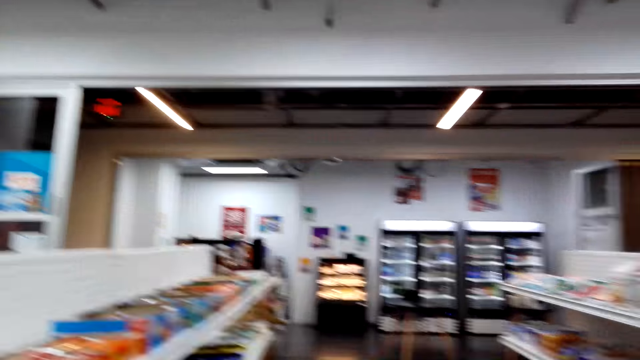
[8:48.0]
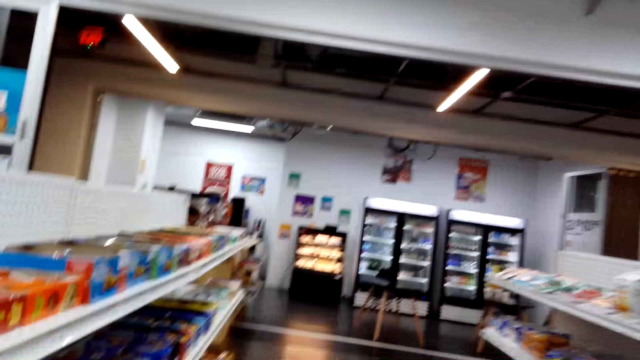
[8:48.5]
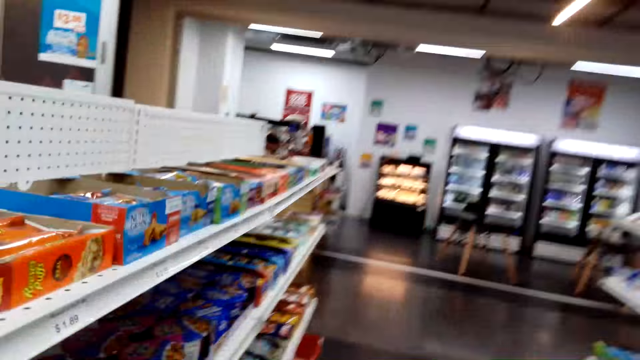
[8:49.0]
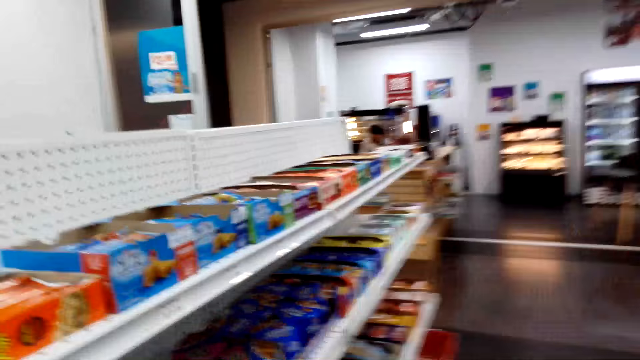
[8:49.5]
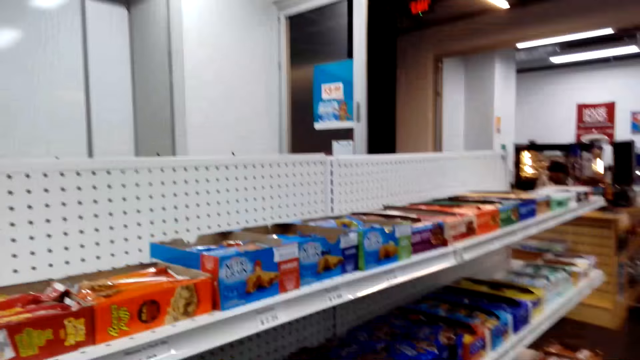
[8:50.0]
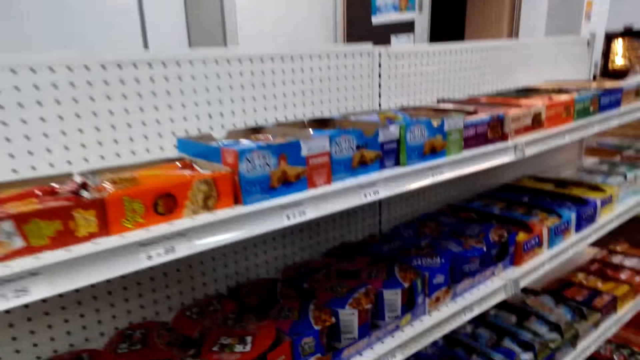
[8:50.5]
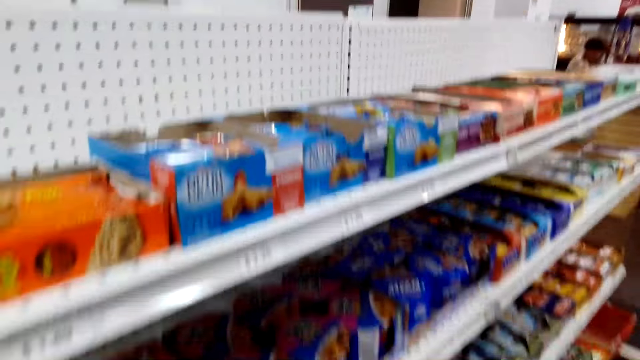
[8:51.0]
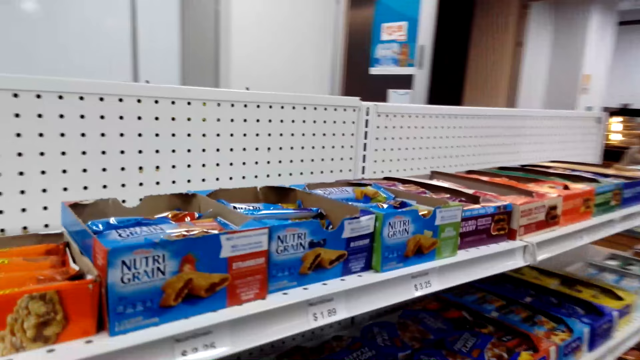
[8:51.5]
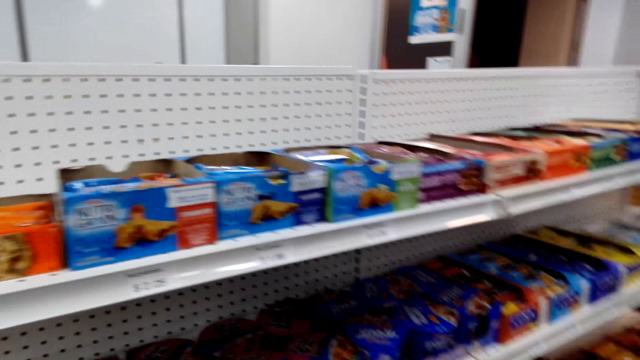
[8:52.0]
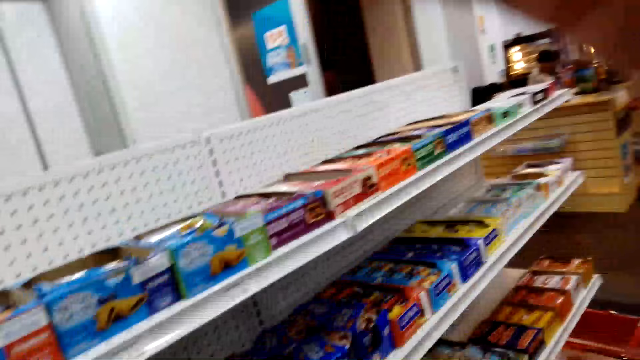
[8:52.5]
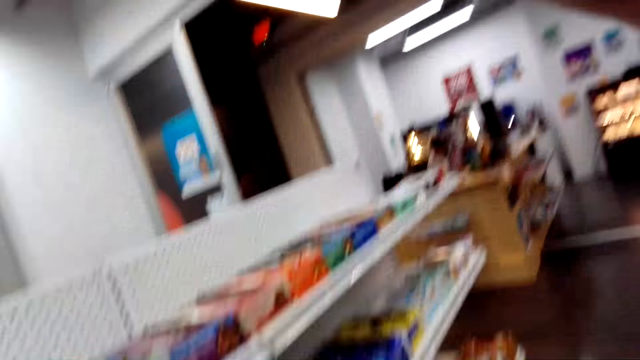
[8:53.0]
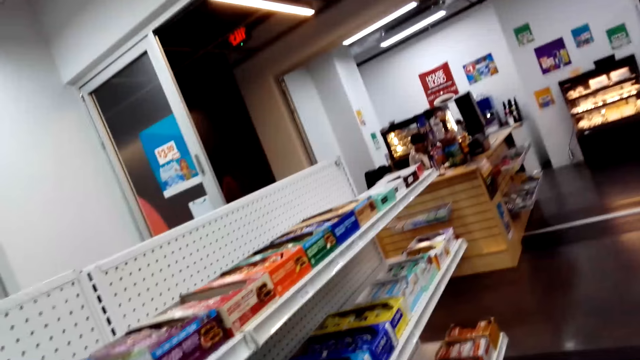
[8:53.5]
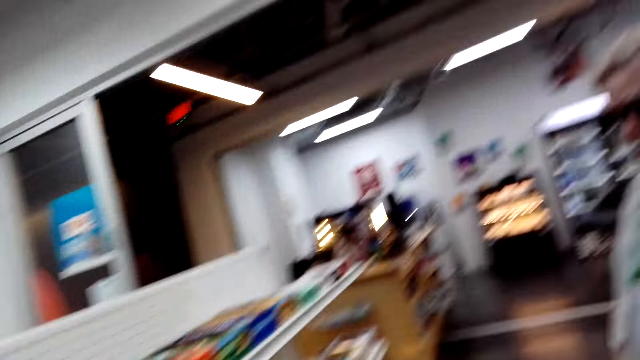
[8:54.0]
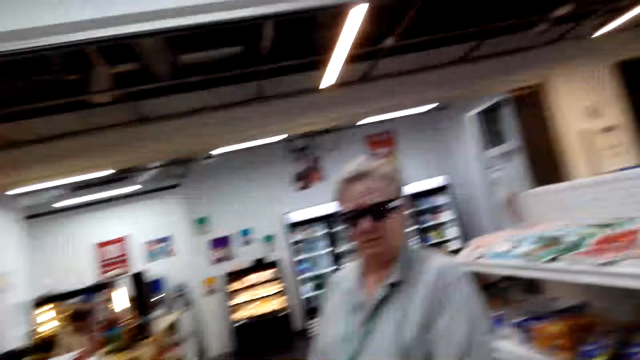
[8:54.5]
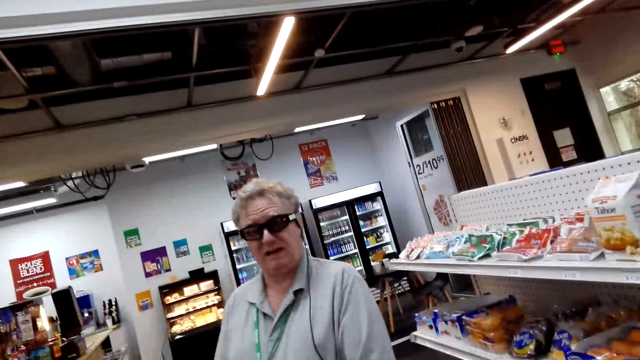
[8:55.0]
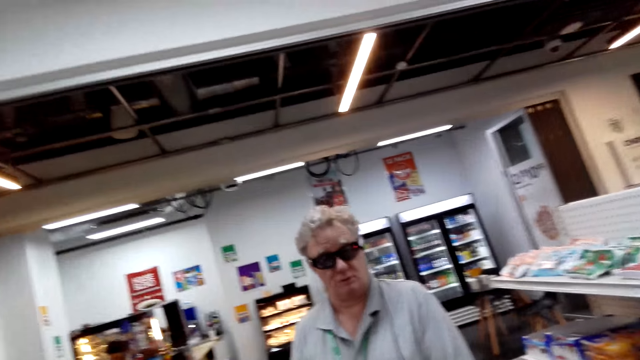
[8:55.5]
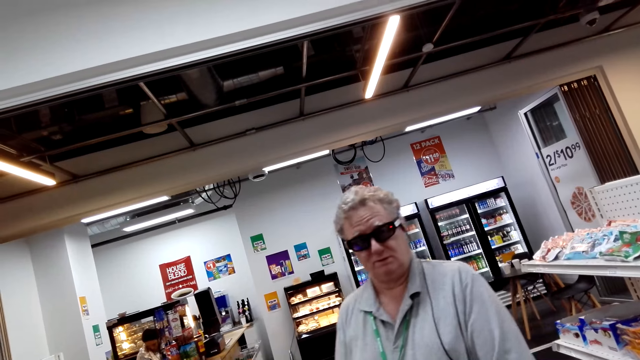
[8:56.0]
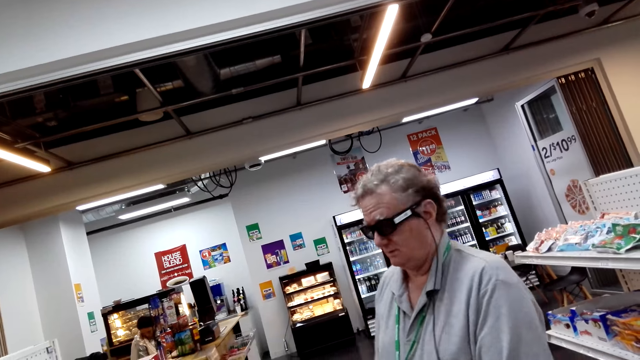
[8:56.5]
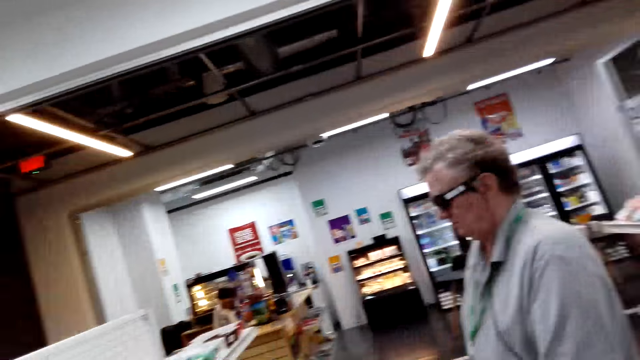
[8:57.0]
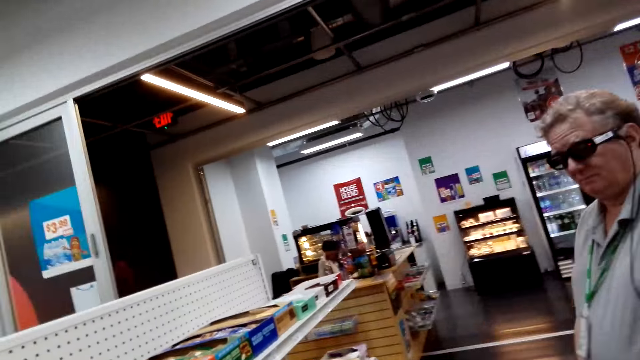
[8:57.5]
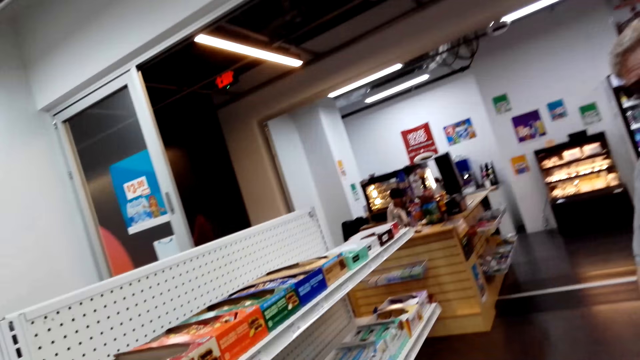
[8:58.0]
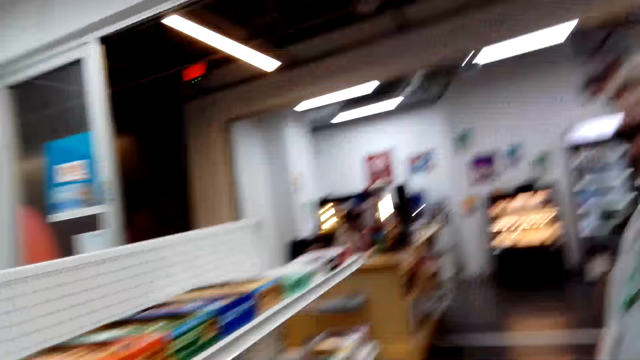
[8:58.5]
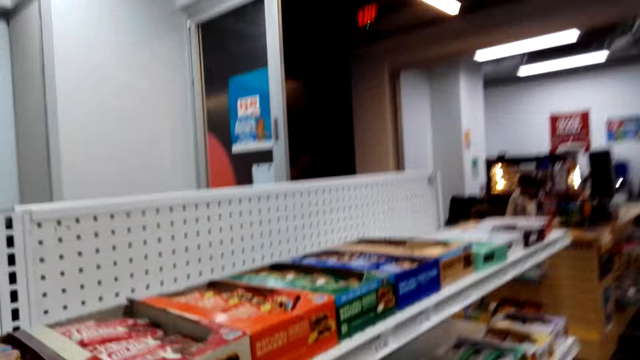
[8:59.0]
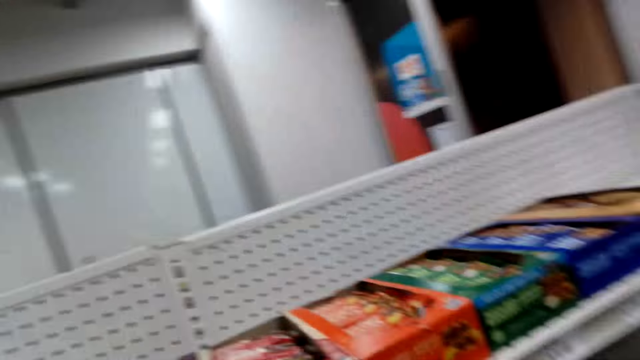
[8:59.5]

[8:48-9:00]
The camera wearer looks around the store. The man stands in the store.

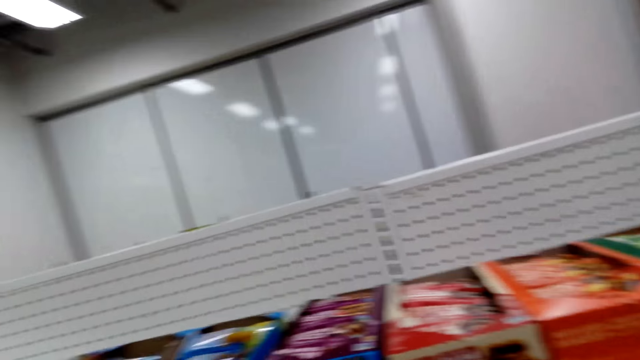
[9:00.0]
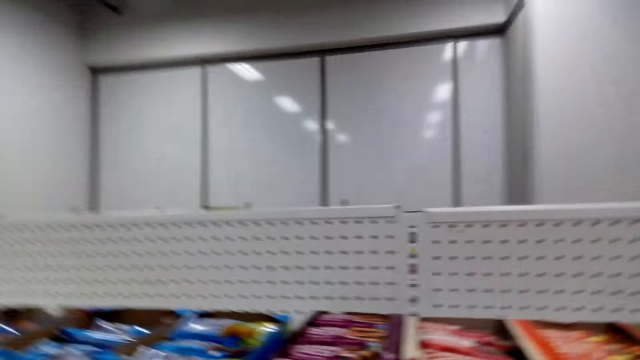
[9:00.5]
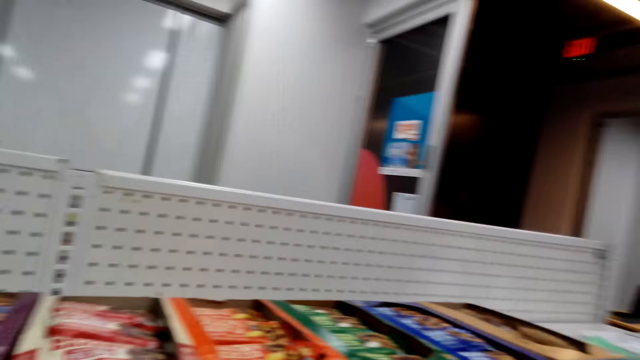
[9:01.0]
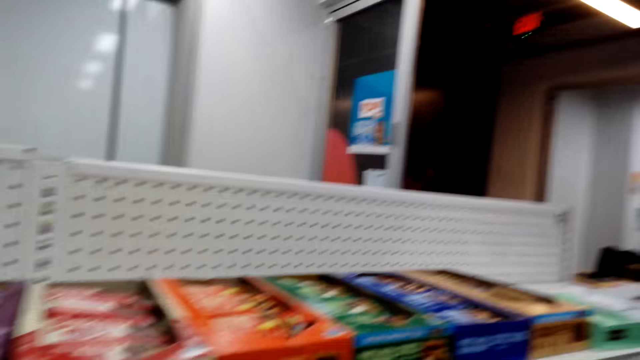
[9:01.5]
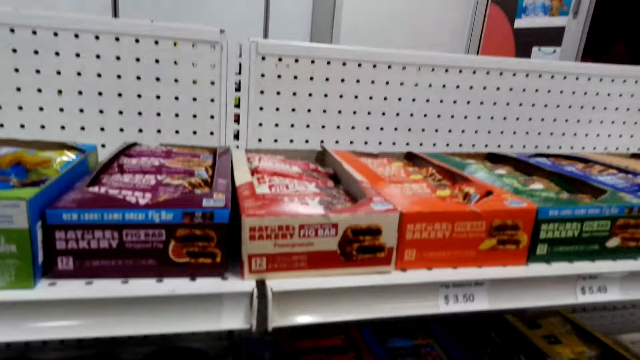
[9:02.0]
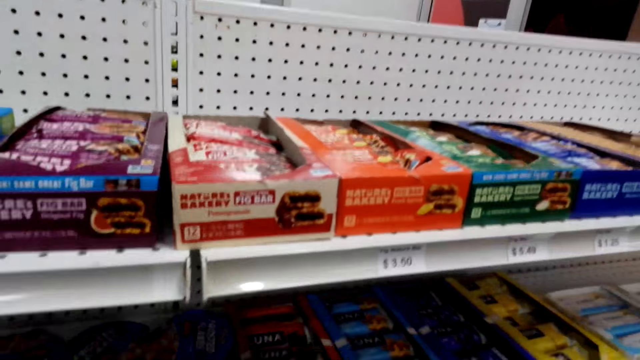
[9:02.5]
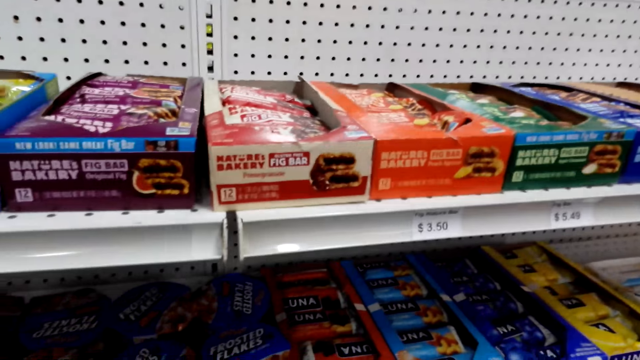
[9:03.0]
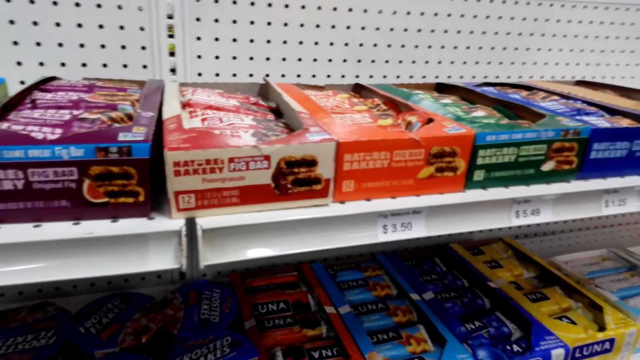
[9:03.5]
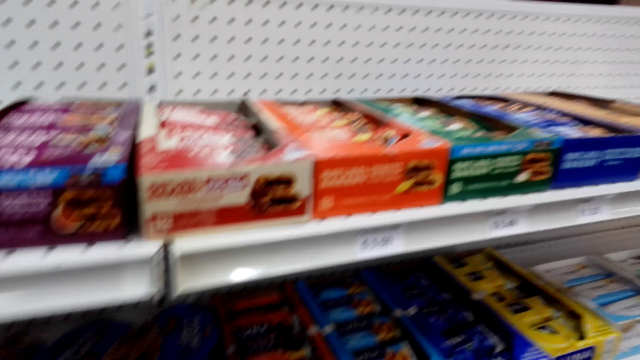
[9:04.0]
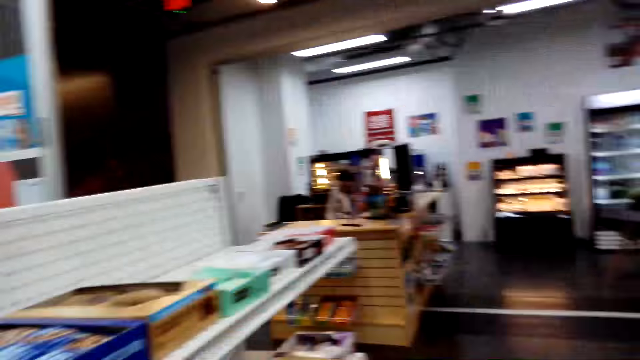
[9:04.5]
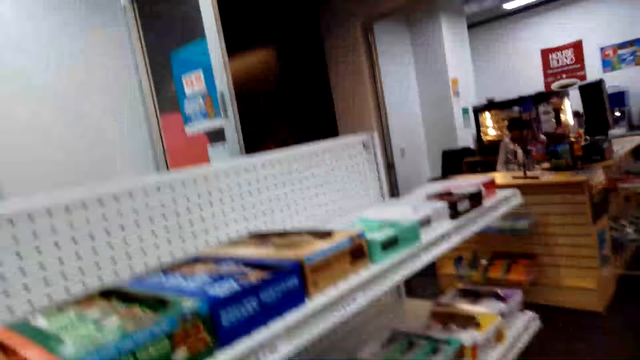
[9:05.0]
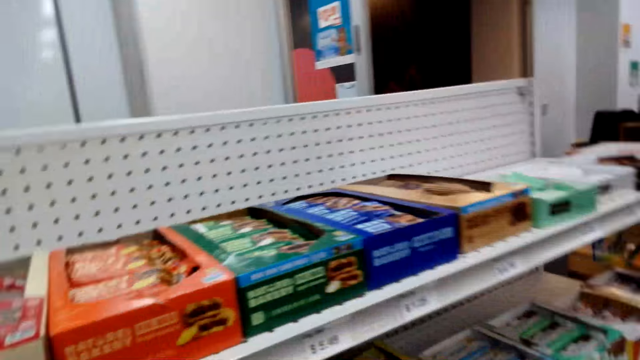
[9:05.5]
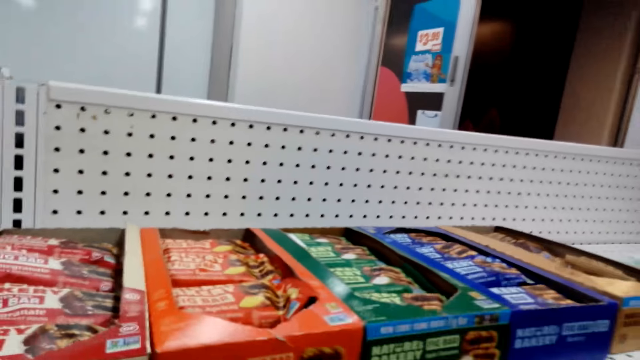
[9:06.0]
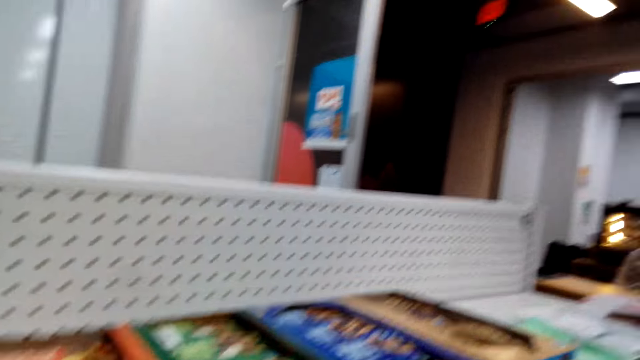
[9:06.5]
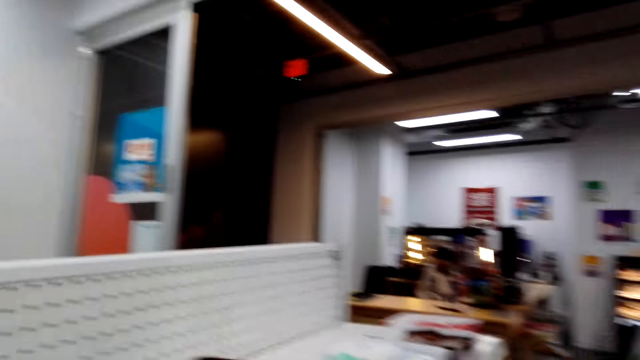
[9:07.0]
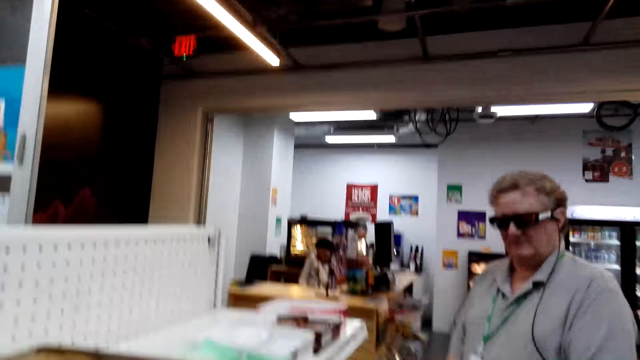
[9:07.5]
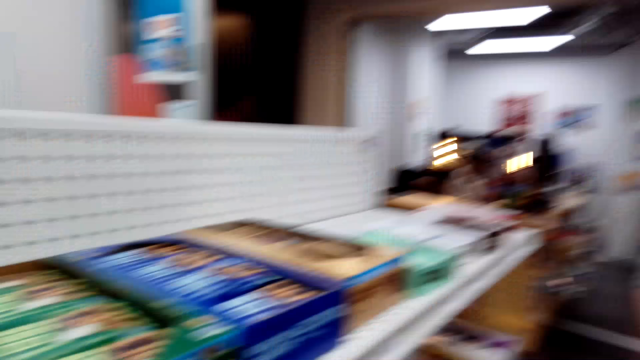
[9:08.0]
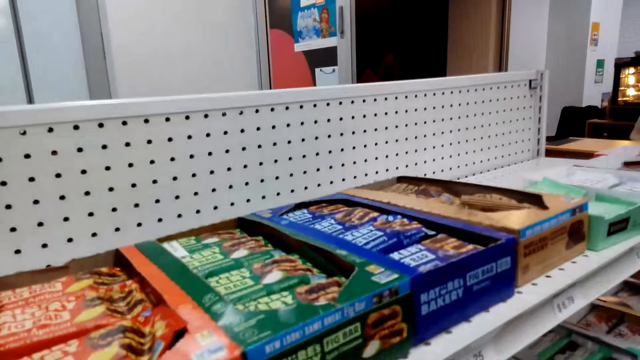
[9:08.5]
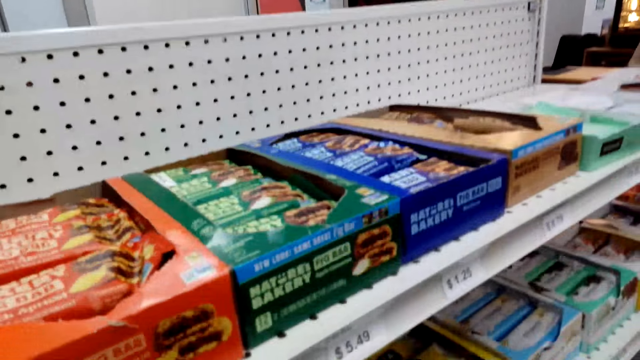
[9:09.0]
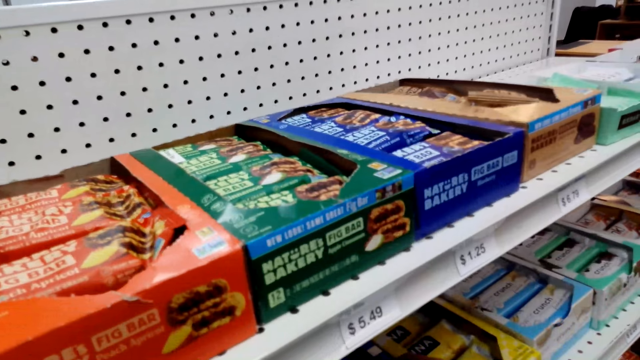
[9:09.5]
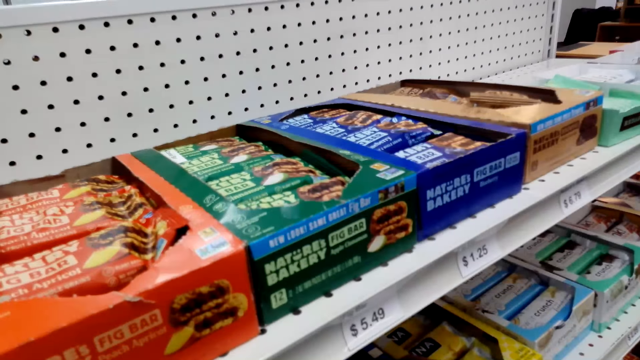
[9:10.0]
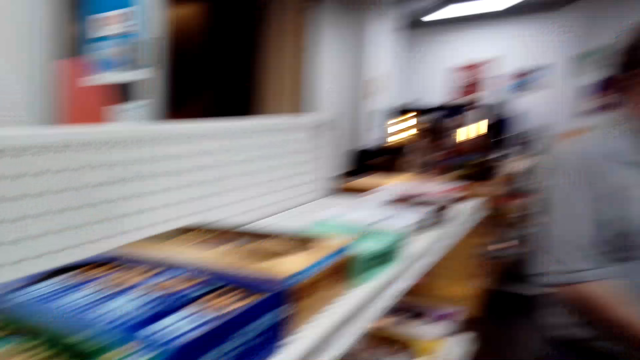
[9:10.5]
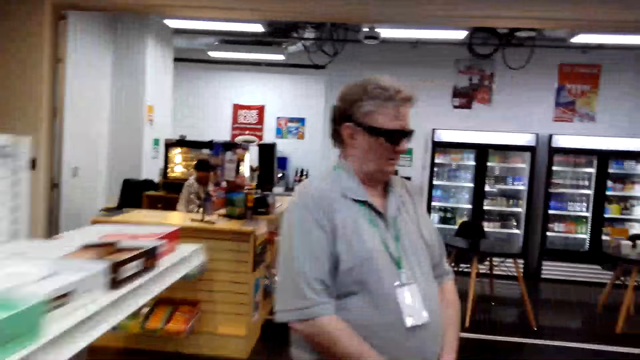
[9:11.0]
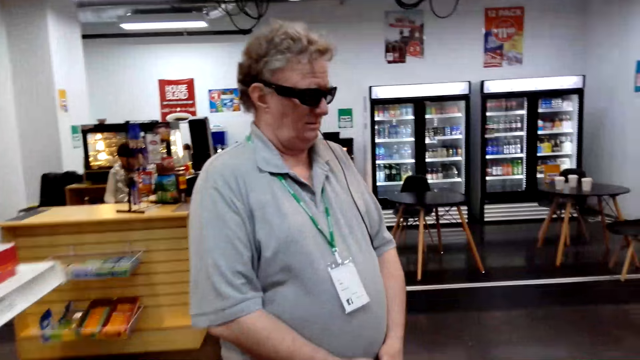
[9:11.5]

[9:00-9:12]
The camera wearer stands in the store.
